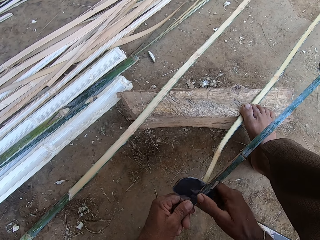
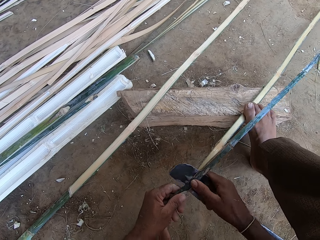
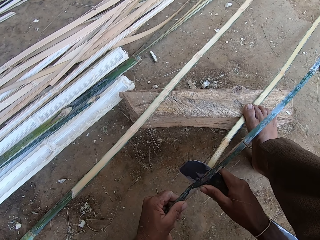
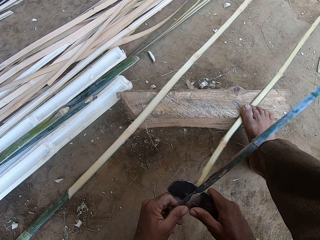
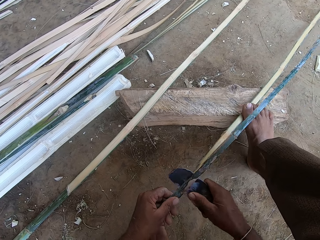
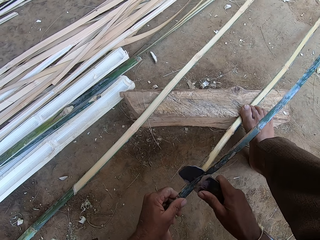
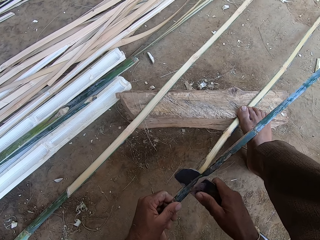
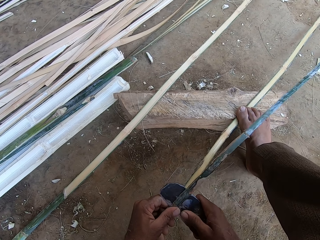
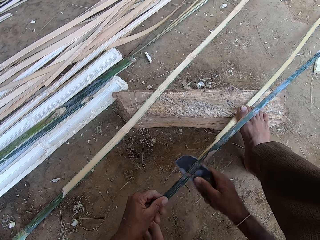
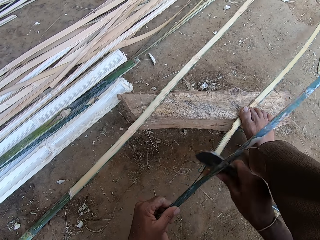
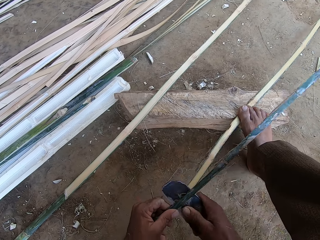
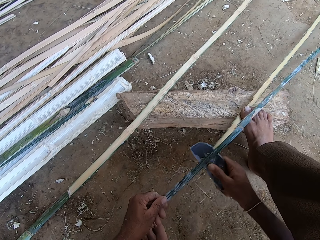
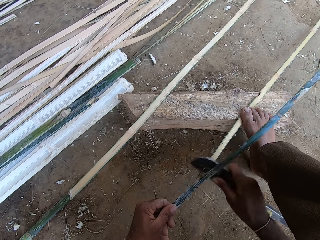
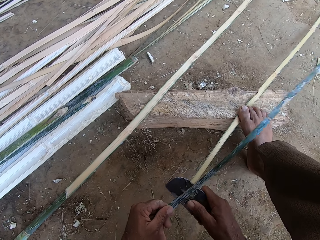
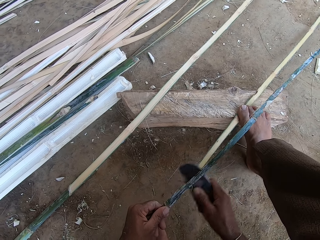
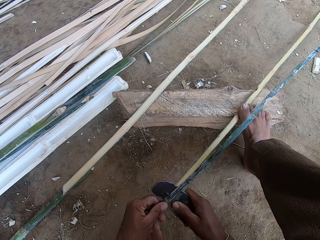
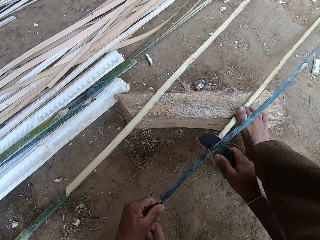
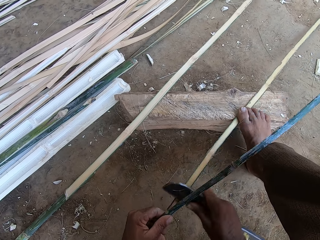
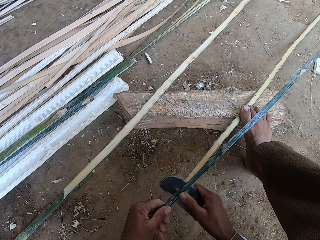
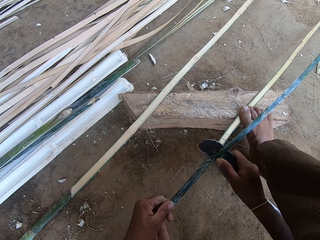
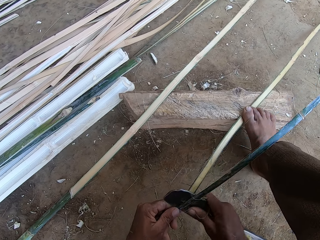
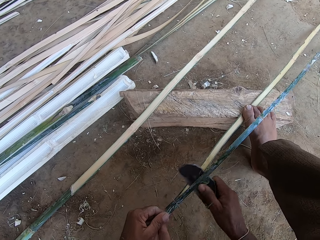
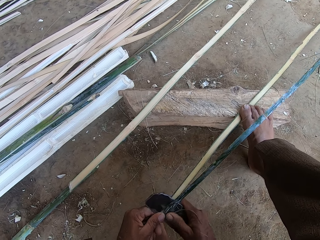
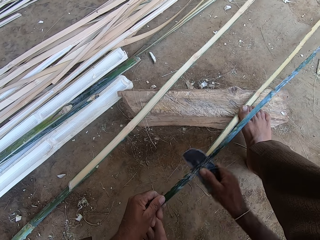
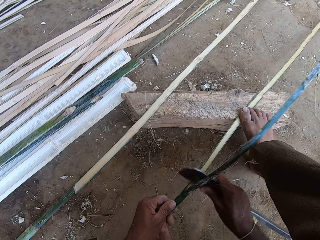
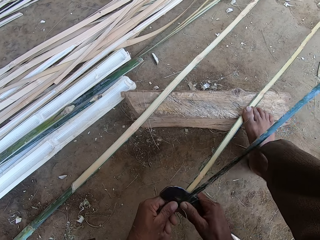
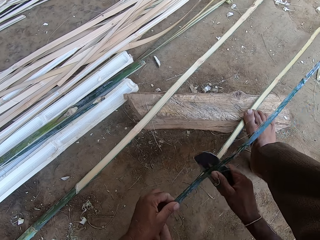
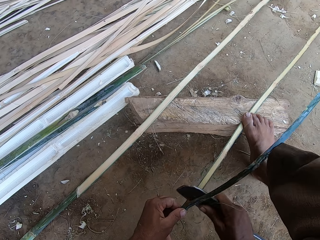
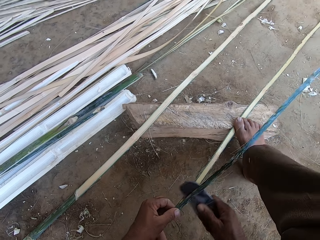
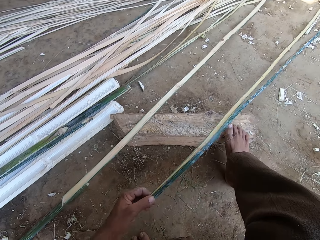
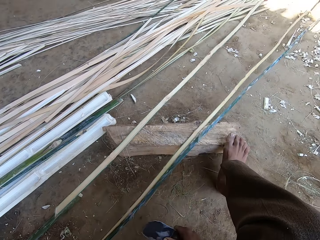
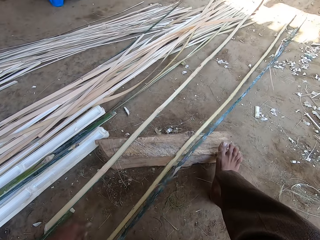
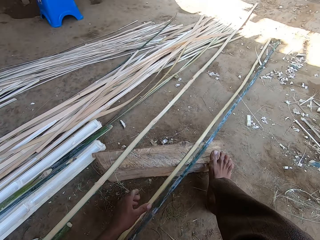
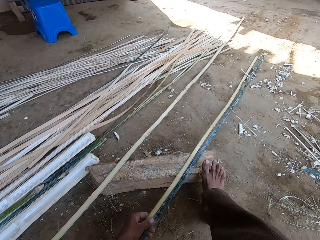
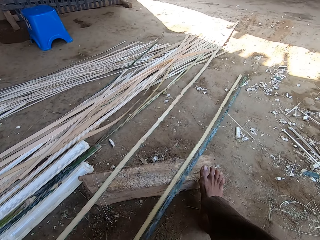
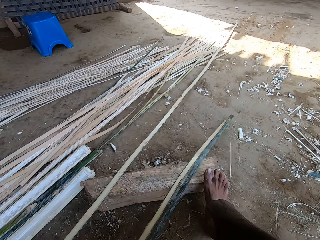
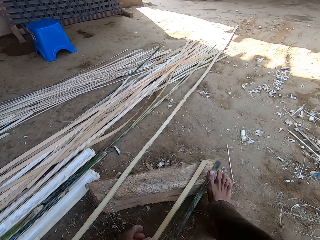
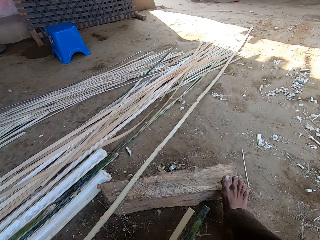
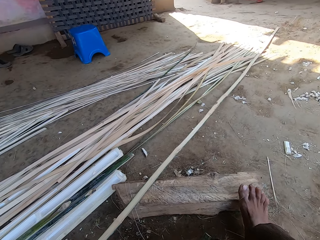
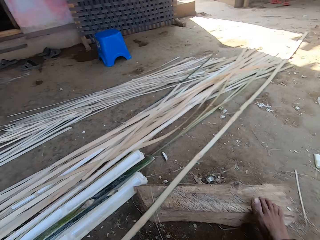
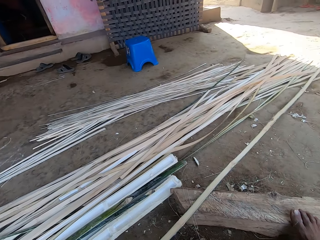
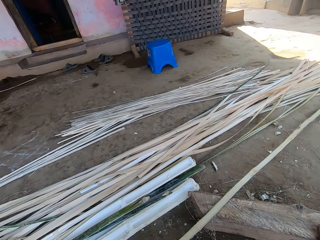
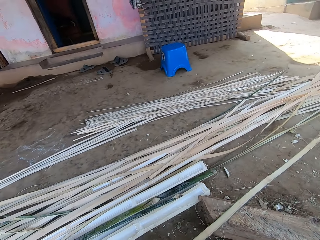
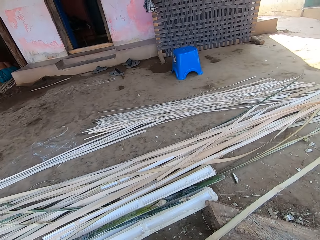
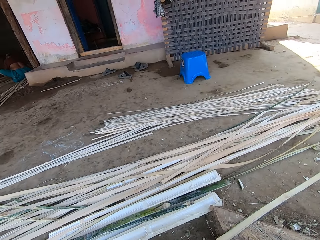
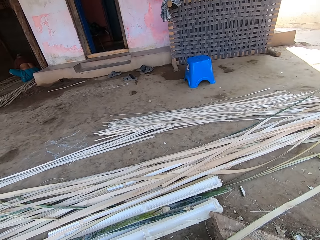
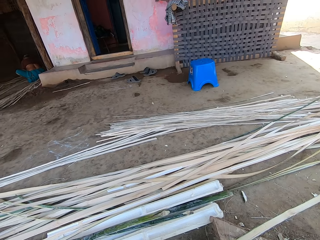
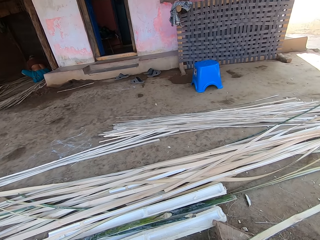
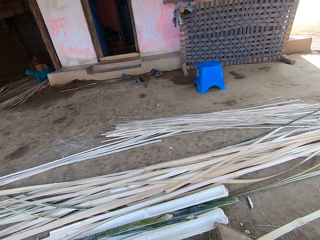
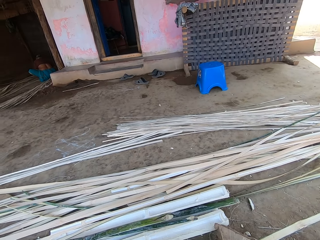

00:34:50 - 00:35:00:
The camera wearer drops down the reeds. They pull the bamboo stick on the ground.

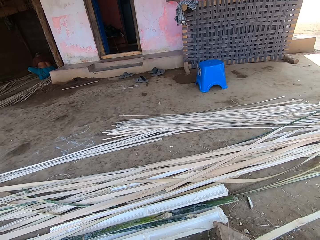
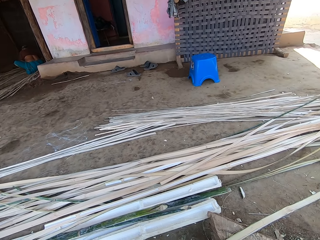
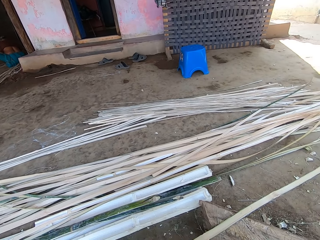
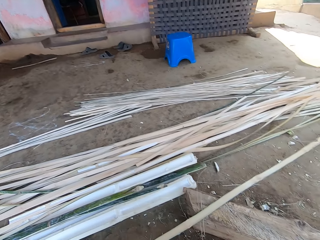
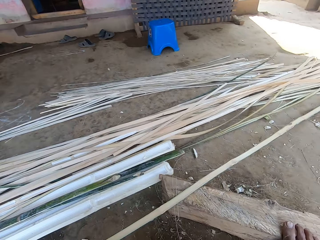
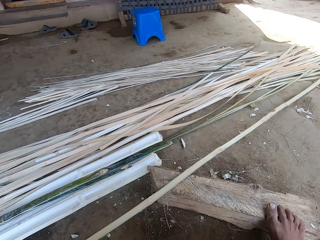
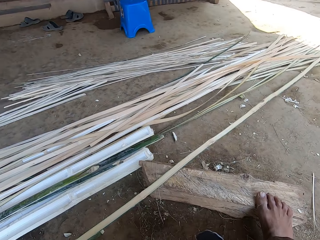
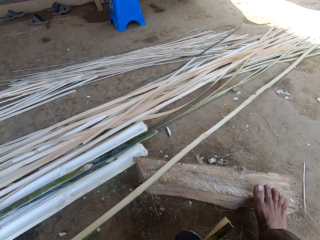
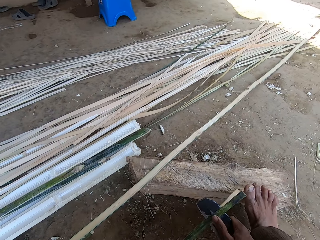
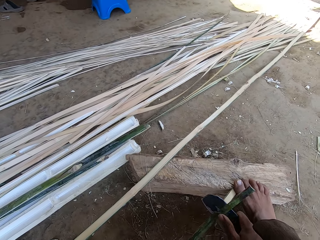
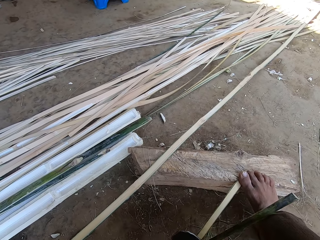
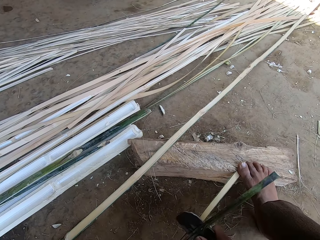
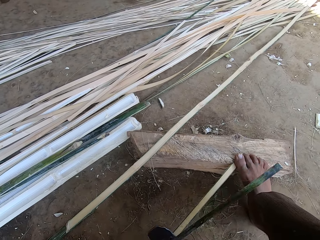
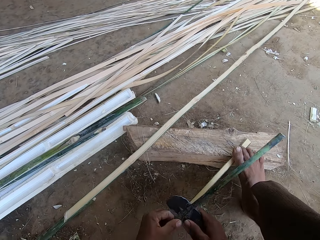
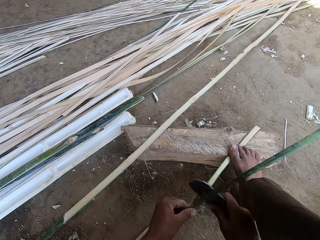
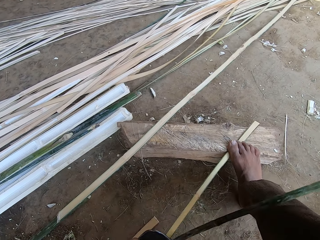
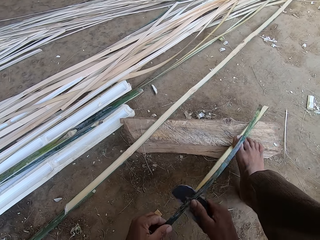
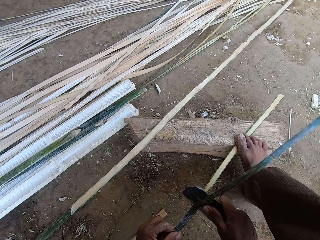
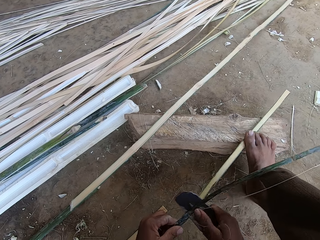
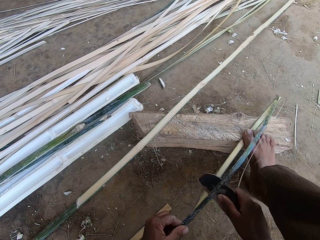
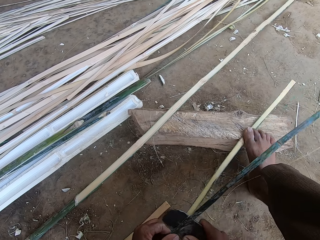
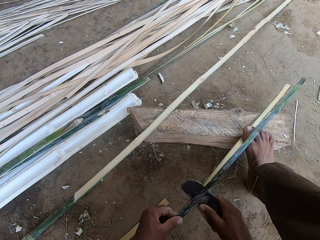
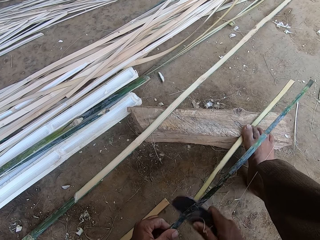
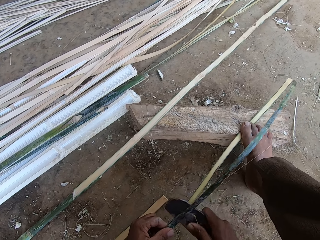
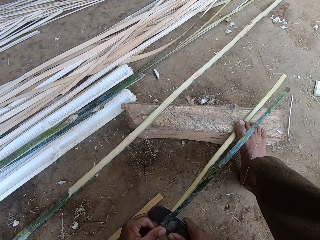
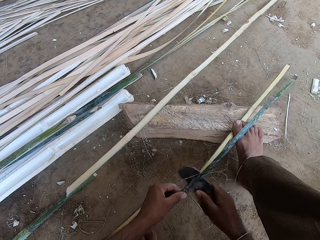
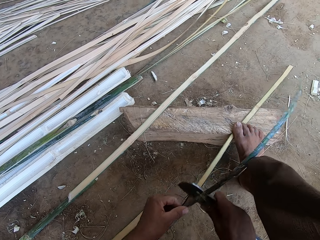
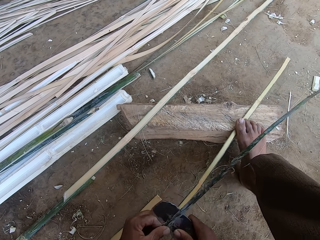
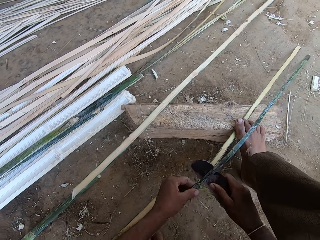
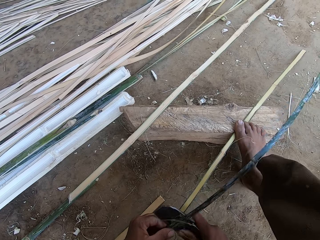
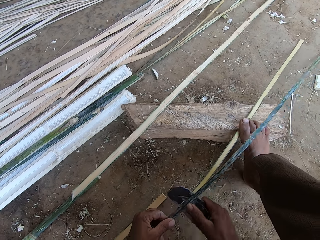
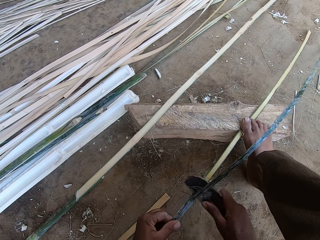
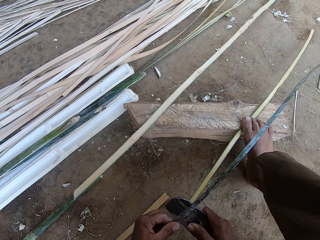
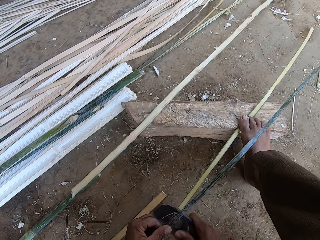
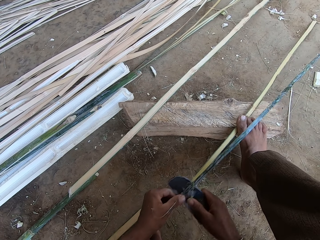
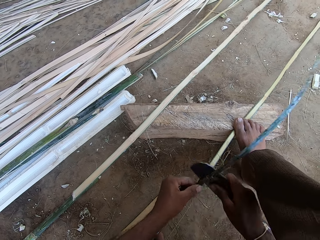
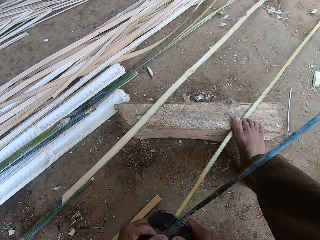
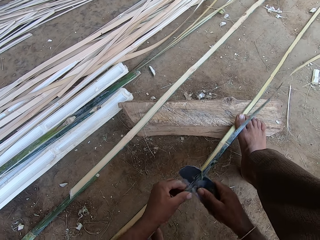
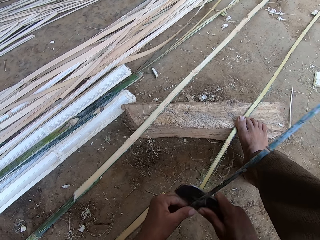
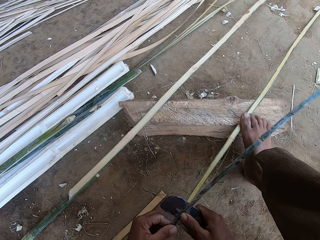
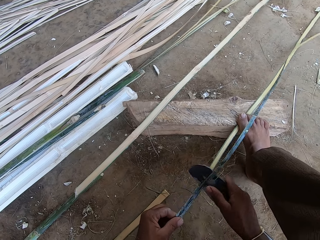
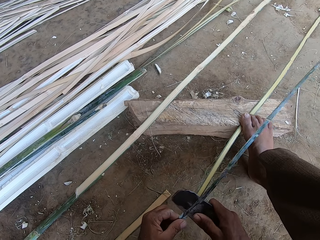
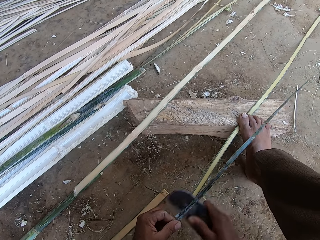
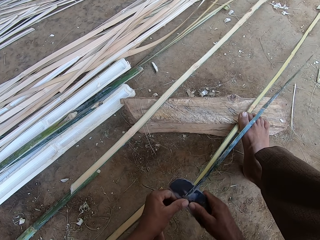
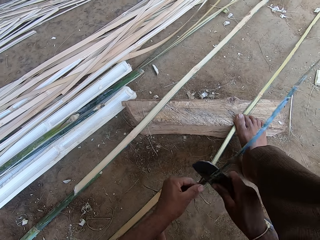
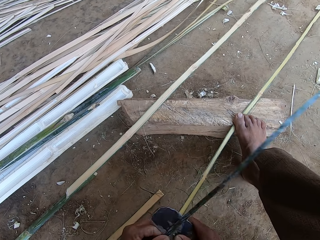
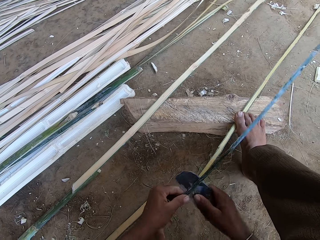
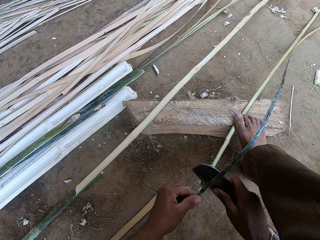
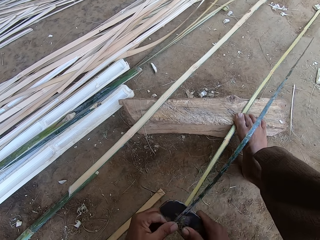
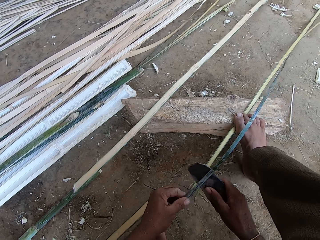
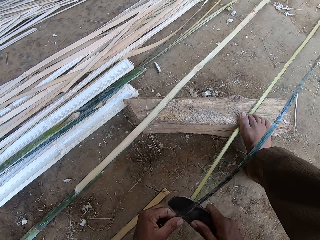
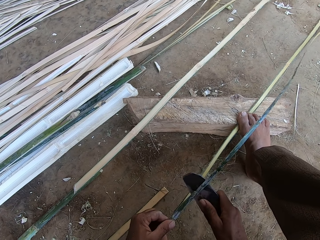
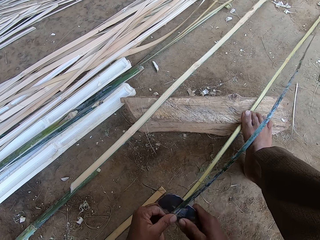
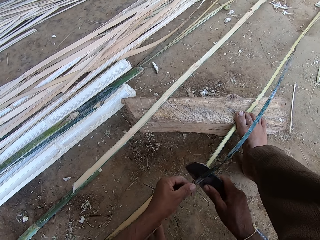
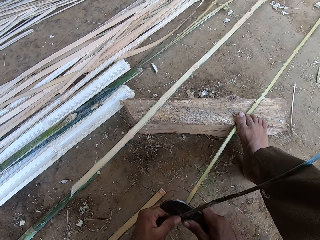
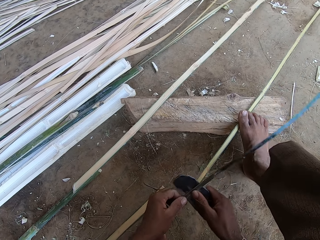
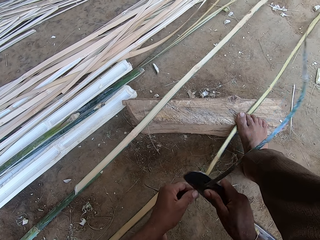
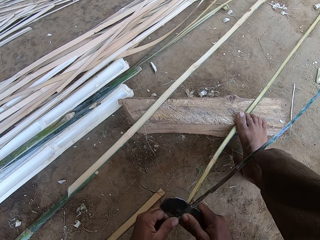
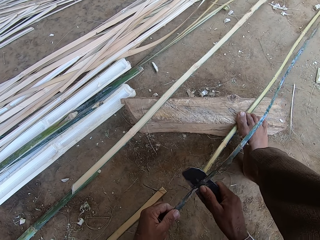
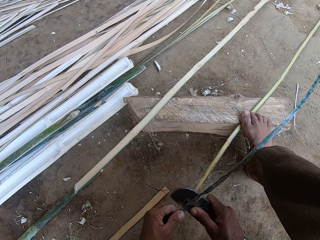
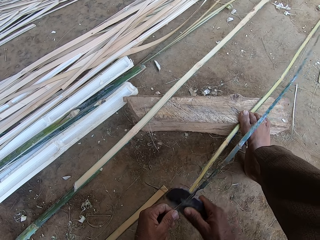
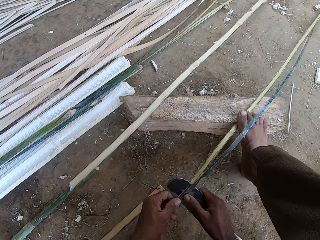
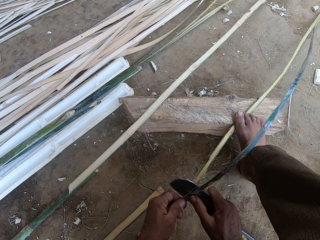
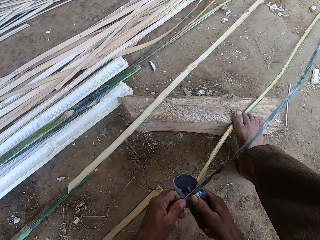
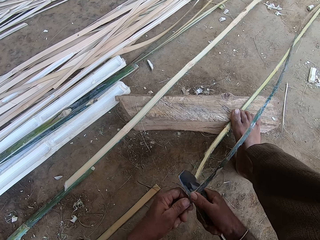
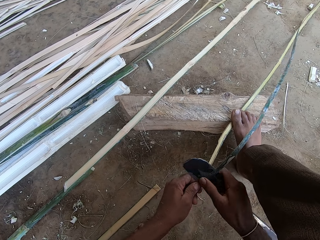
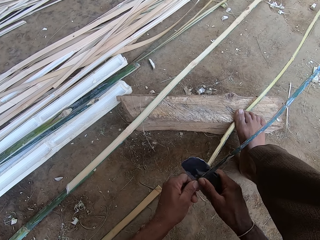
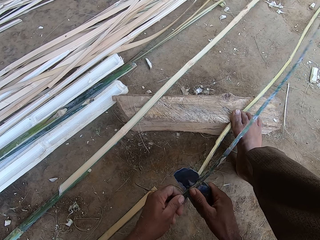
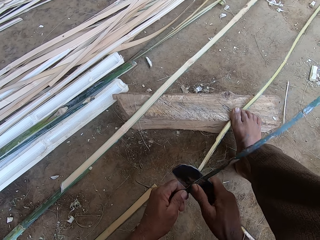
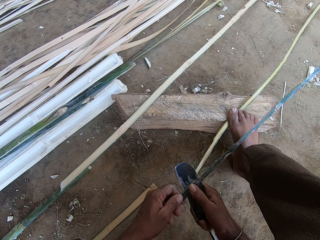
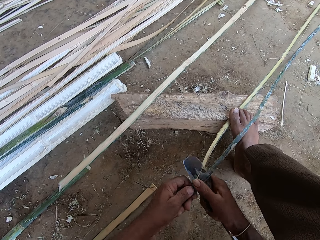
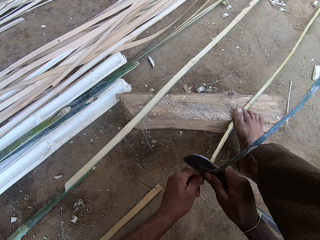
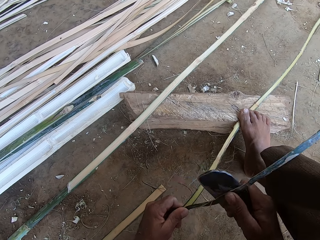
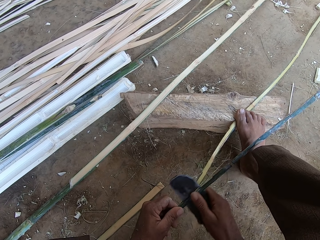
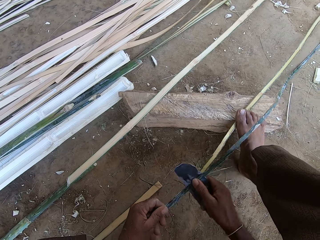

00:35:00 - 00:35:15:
The camera wearer puts down the reeds. They peel a bamboo with a knife. They split the reed into two.
